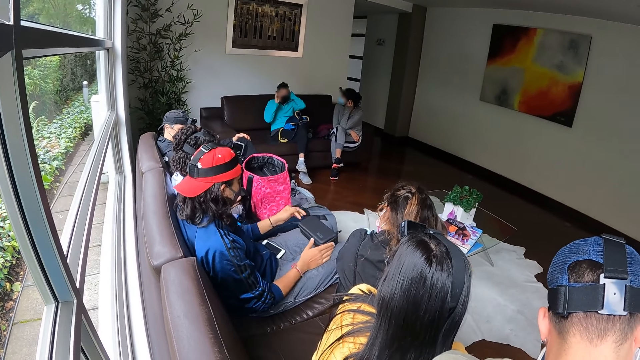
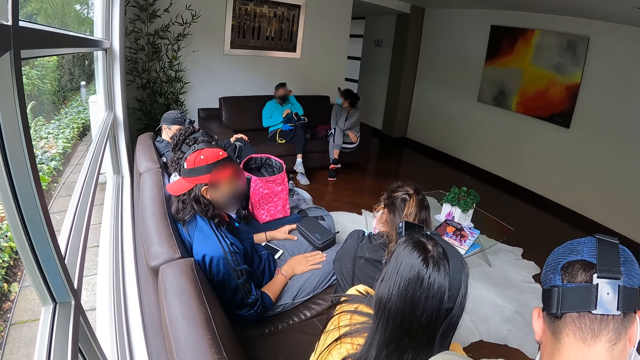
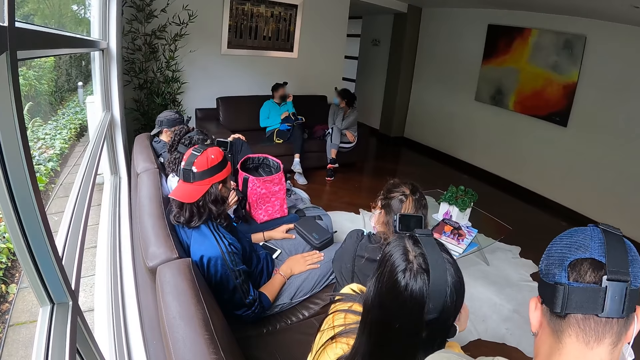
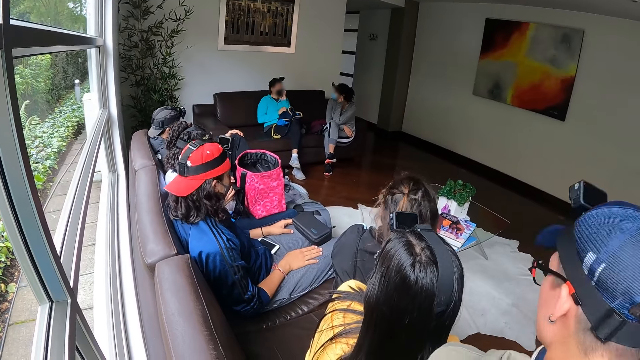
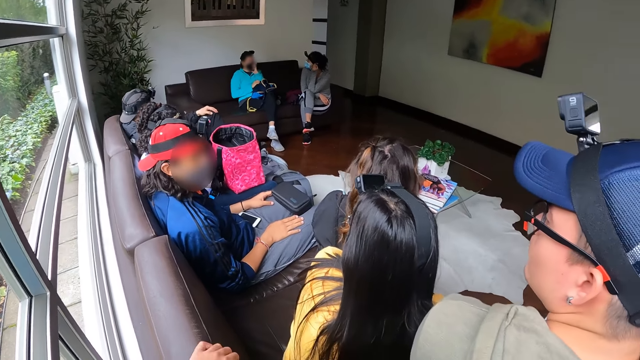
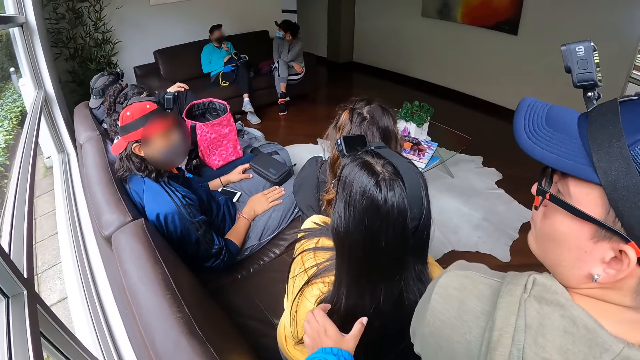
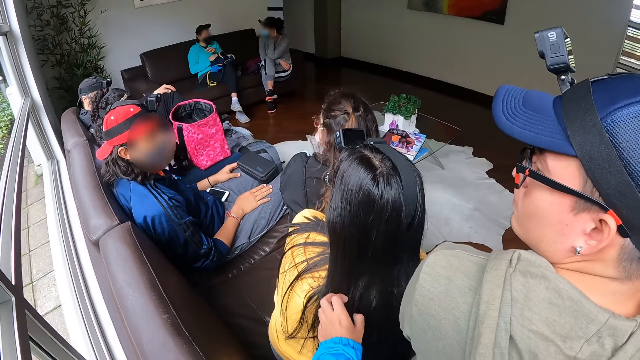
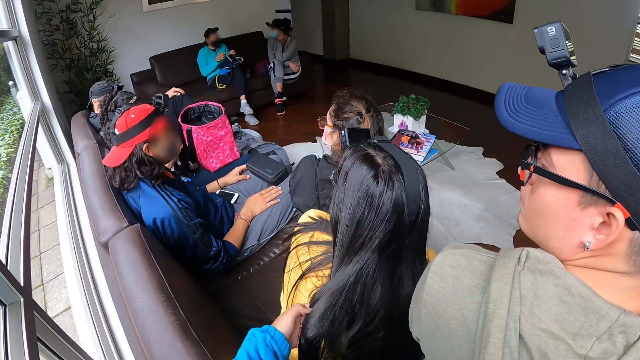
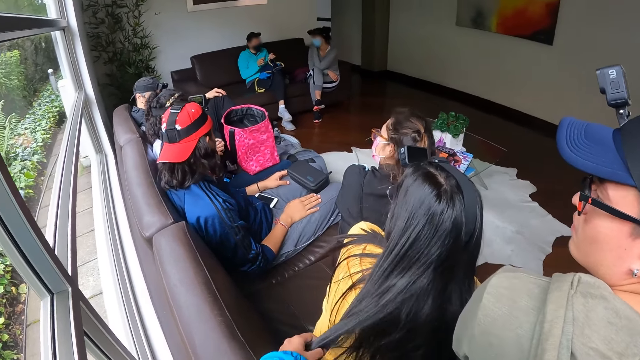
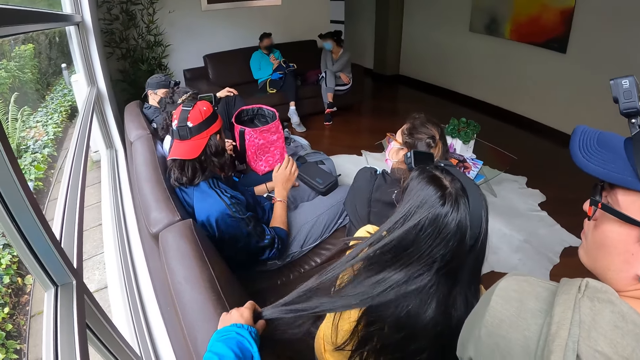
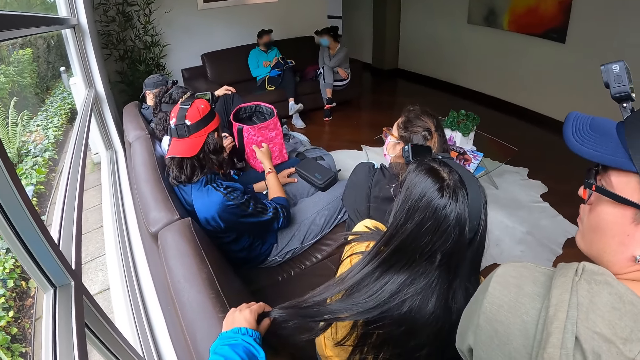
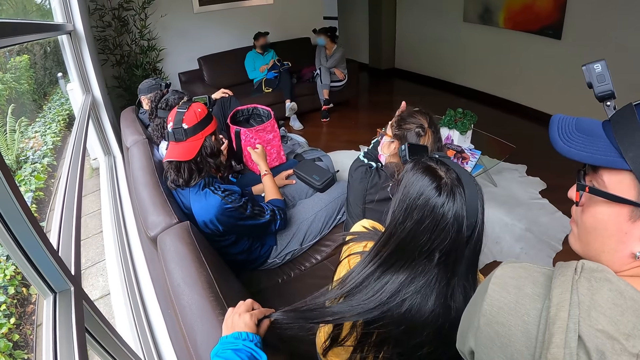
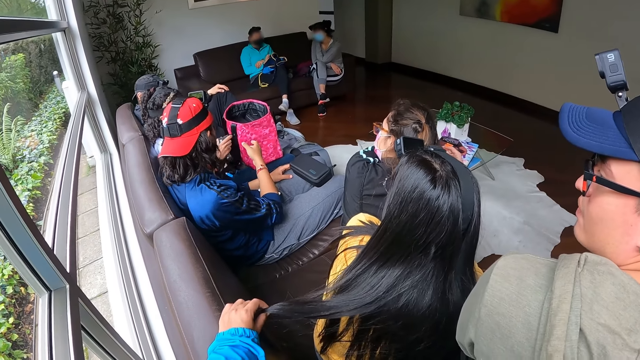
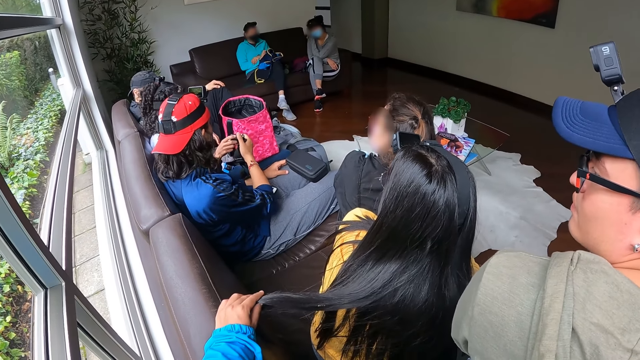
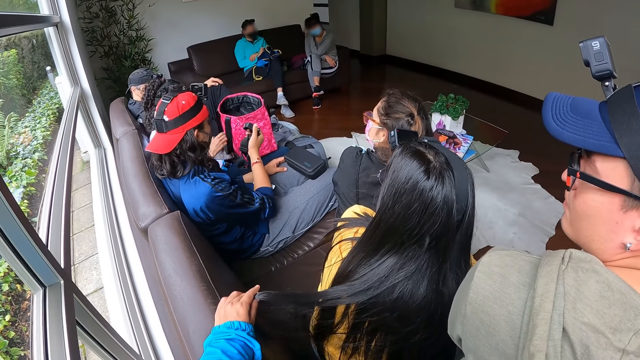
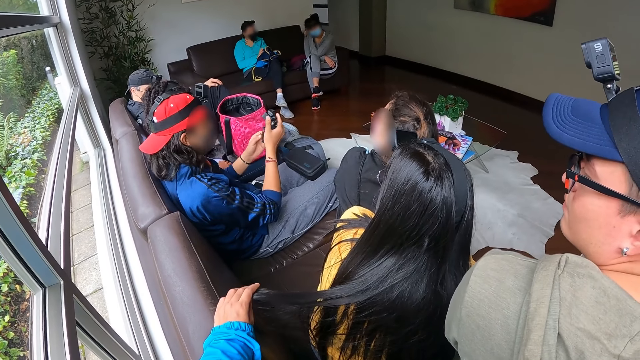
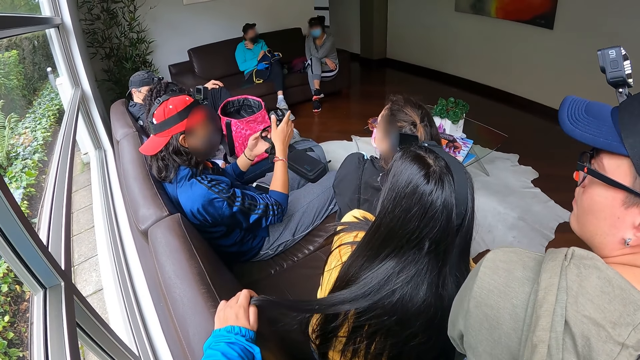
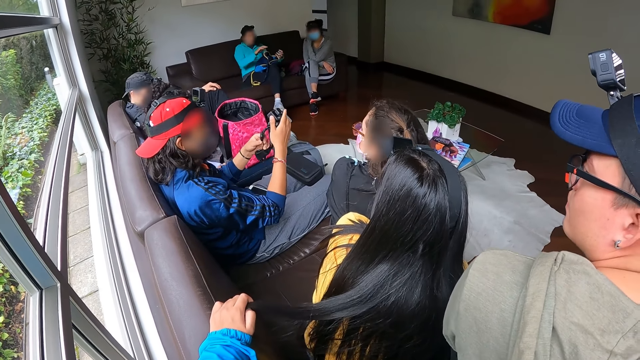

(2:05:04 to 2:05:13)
The camera wearer touches a woman's hair with his left hand.

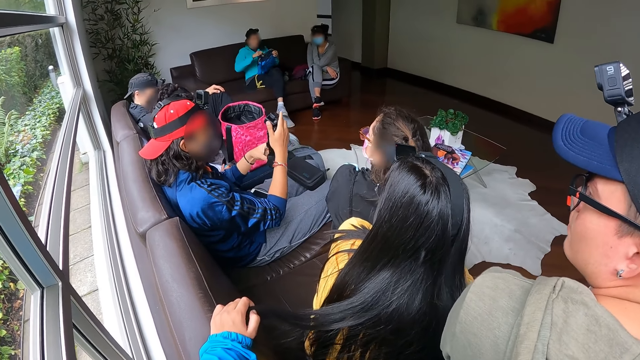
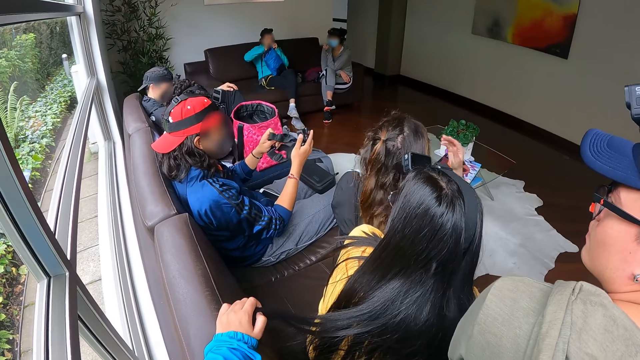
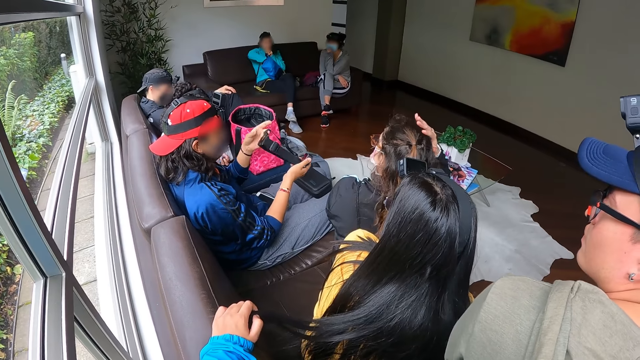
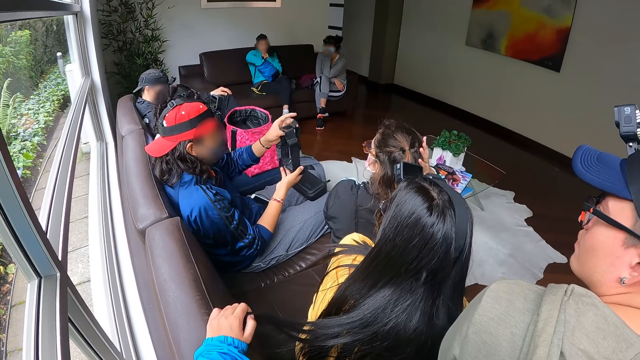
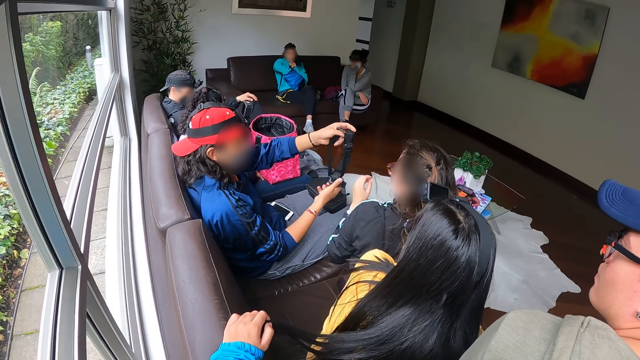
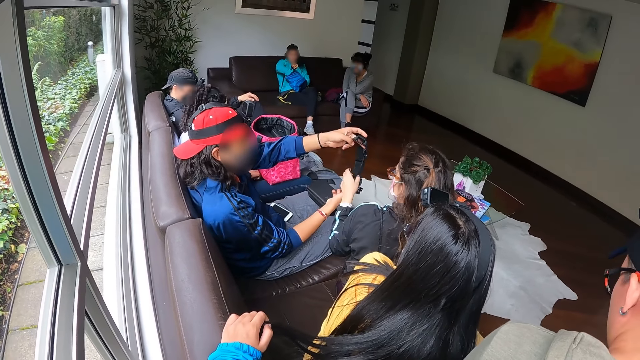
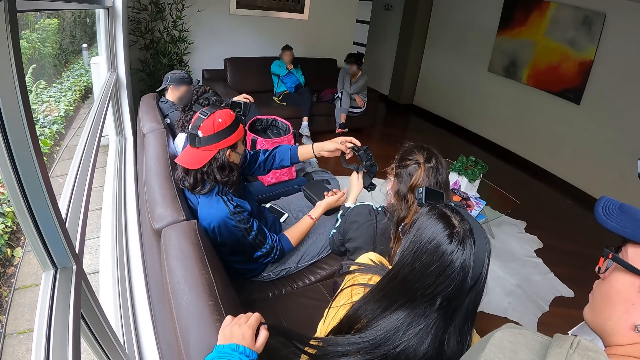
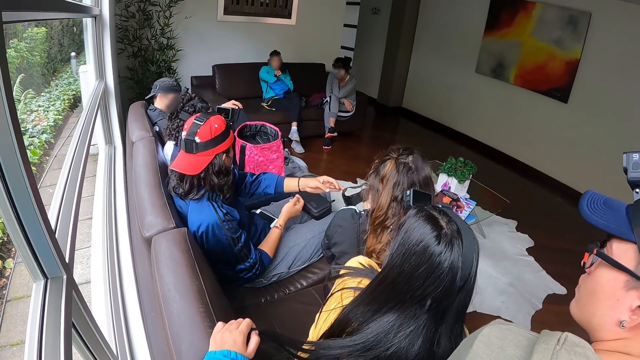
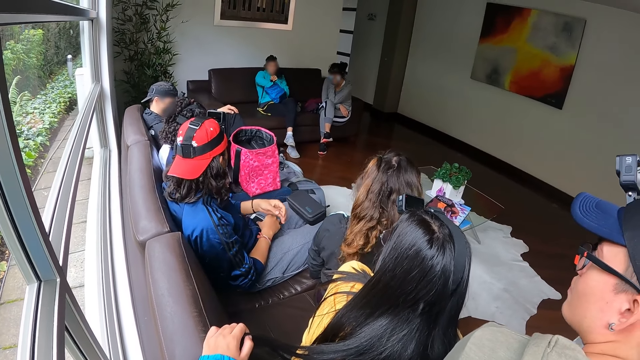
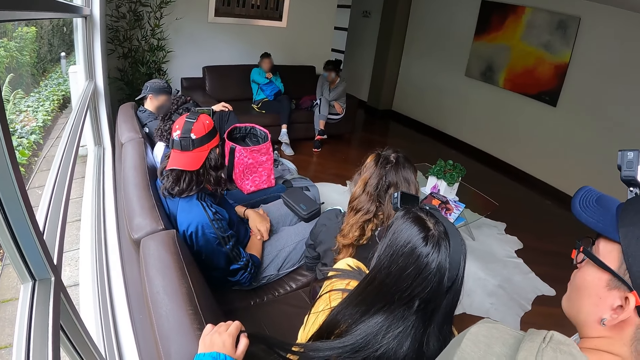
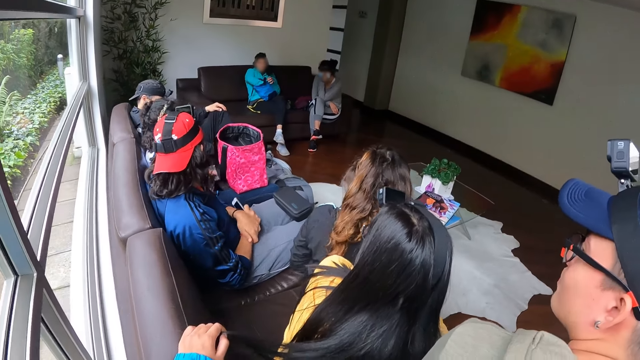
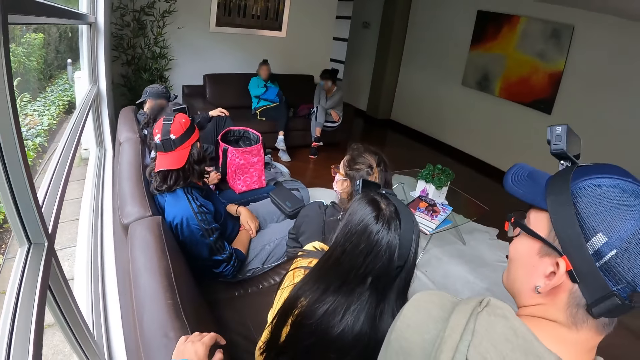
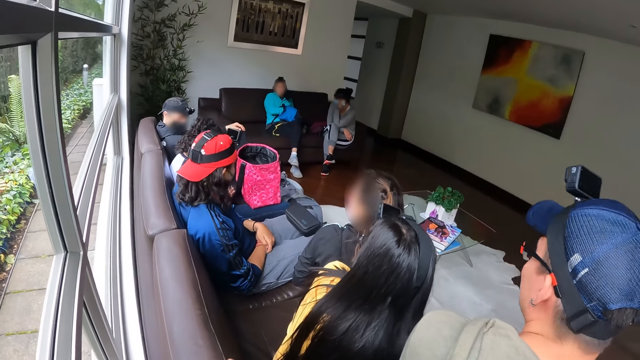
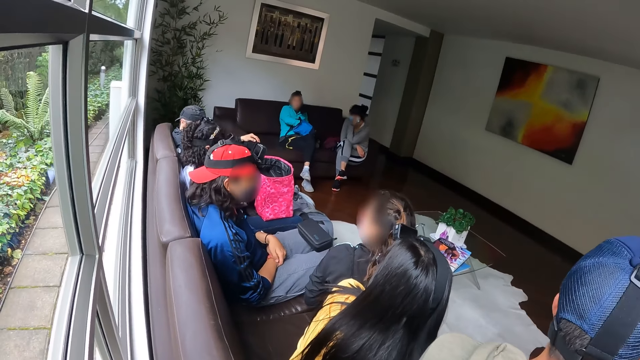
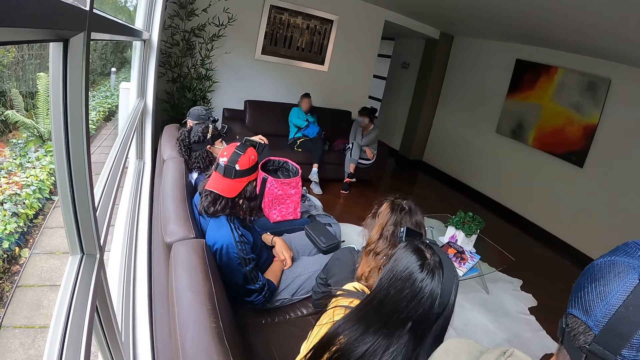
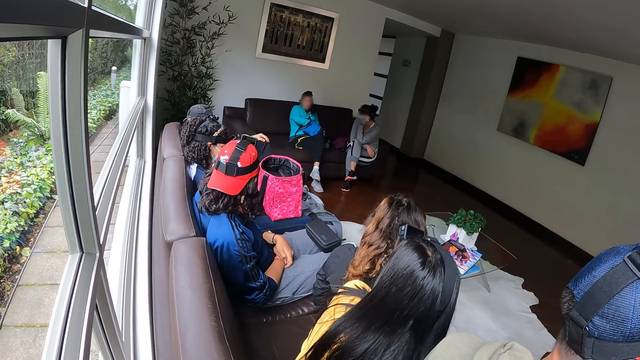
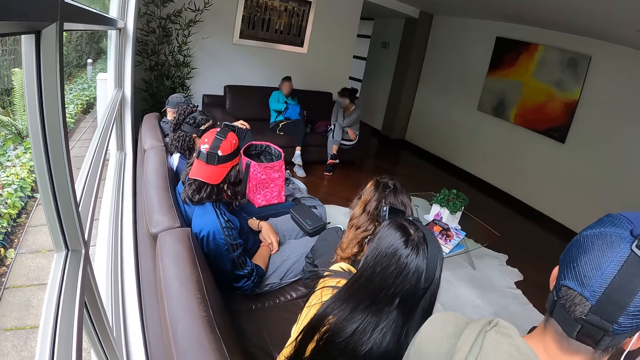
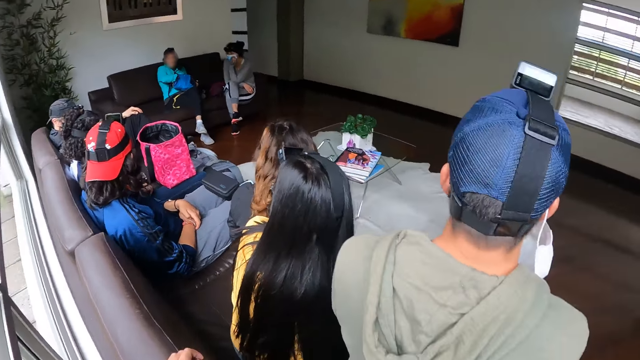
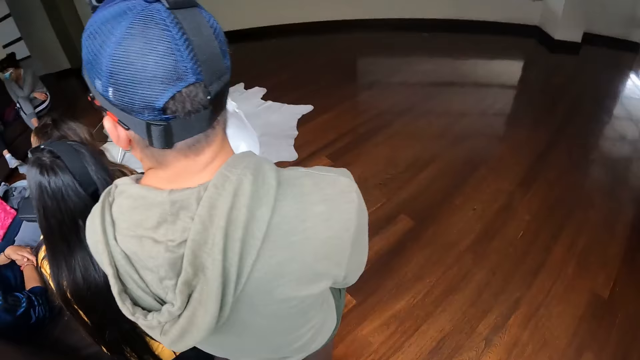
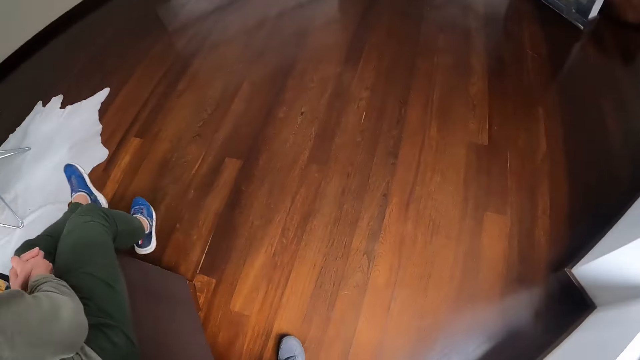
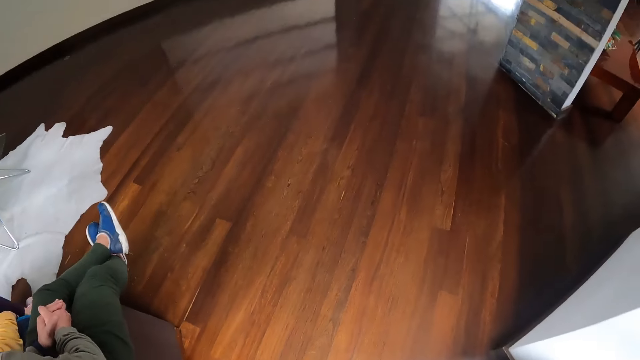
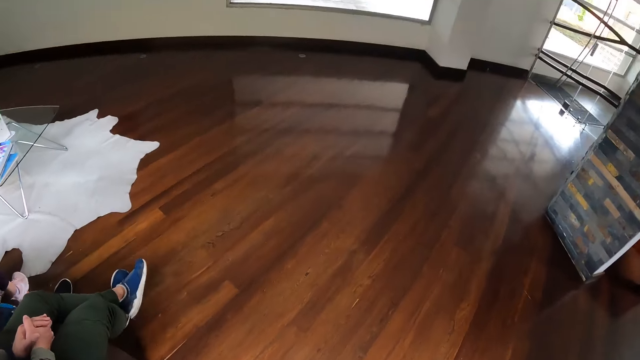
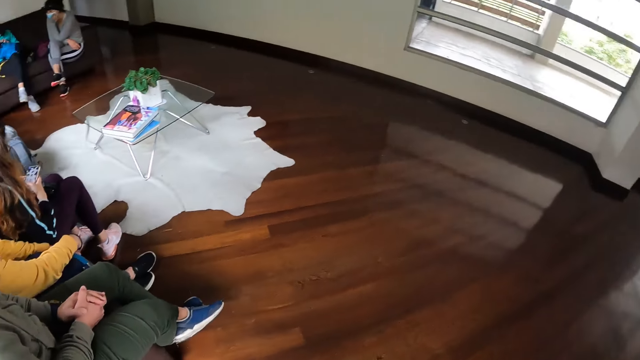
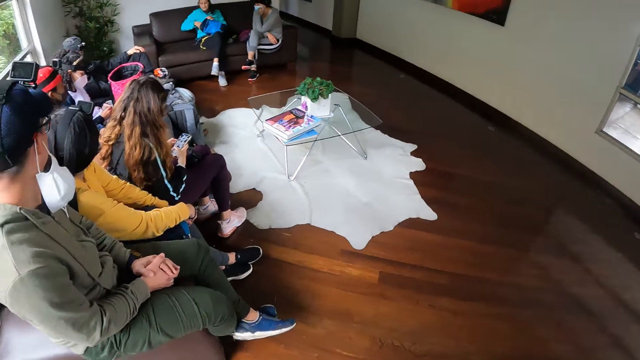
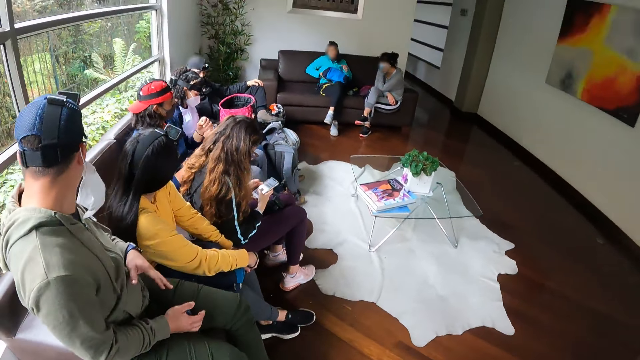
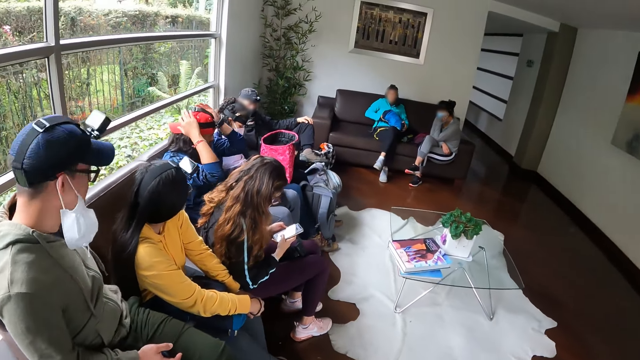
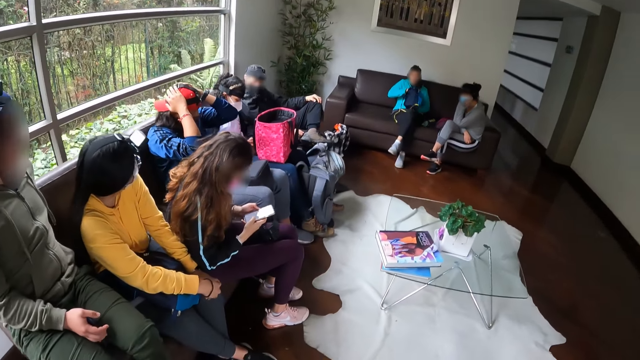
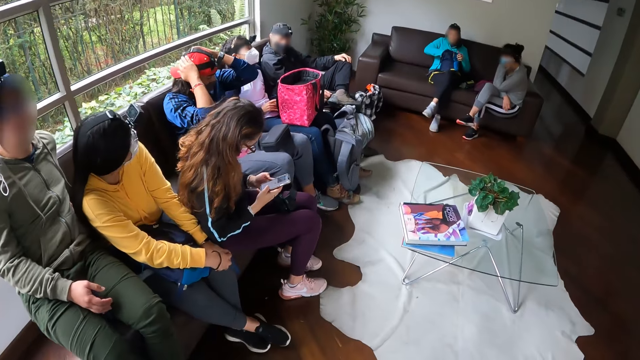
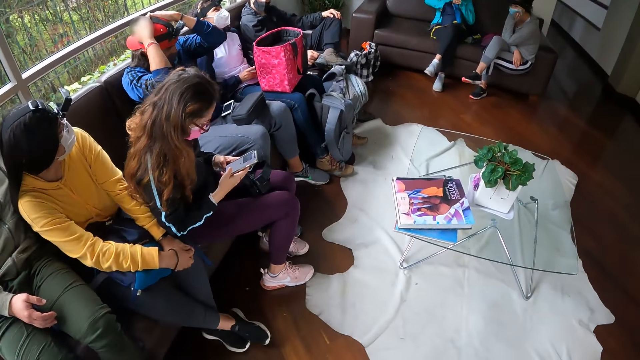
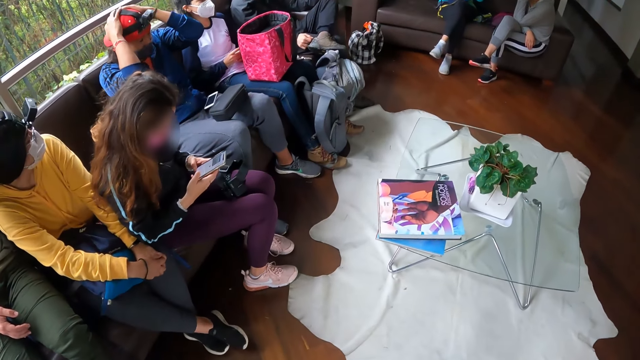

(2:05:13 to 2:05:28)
The man passes the camera to the woman with both hands. The camera wearer moves around. The woman operates the phone with both hands.
